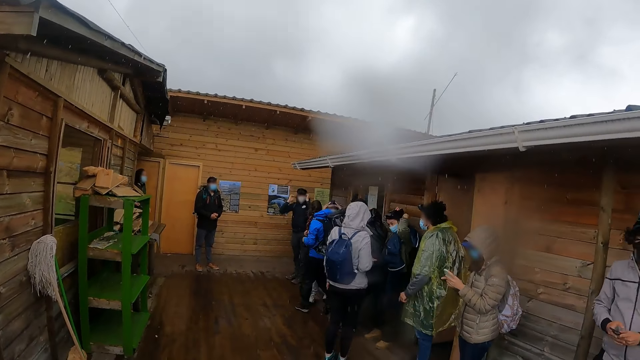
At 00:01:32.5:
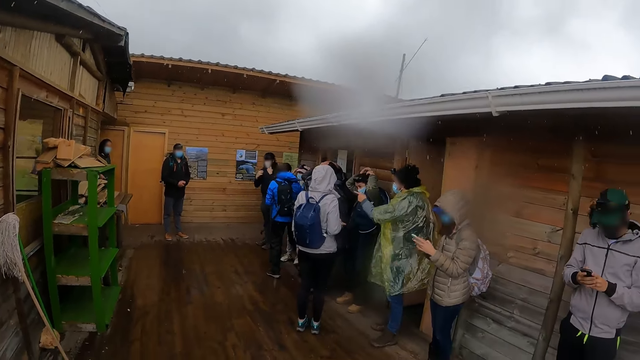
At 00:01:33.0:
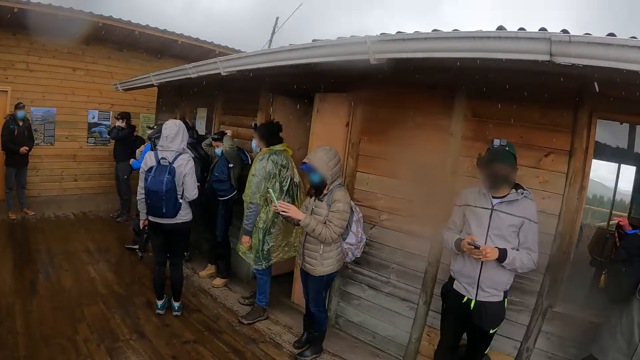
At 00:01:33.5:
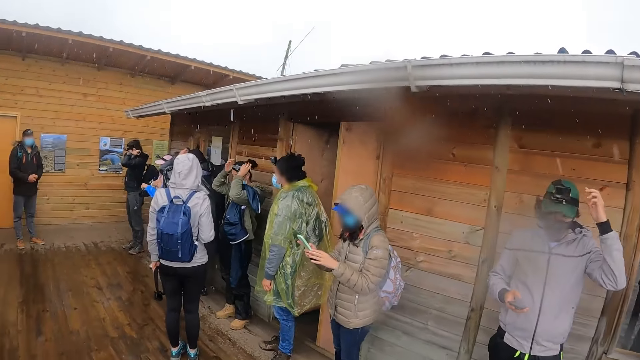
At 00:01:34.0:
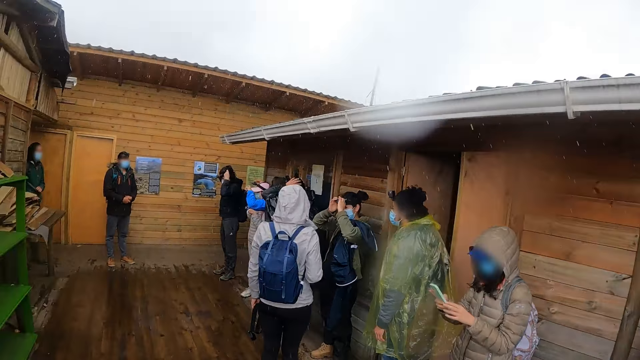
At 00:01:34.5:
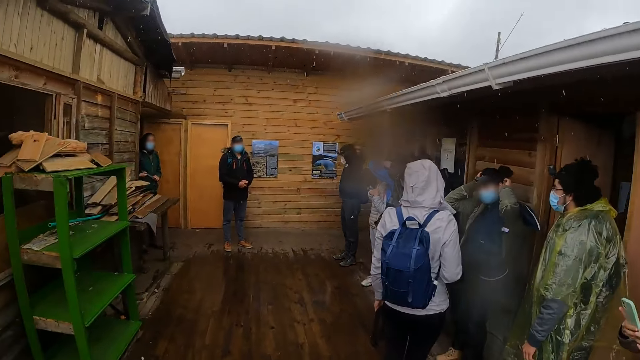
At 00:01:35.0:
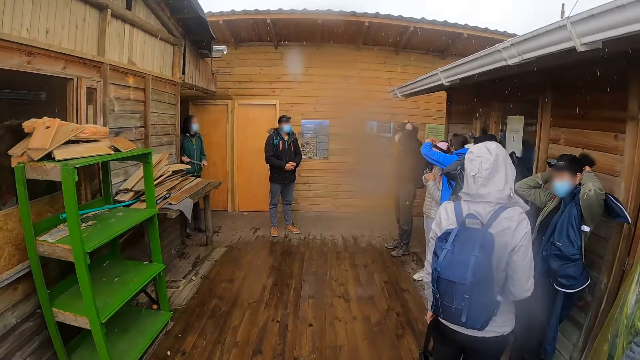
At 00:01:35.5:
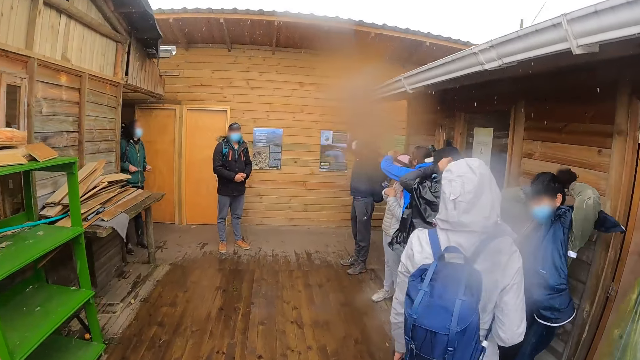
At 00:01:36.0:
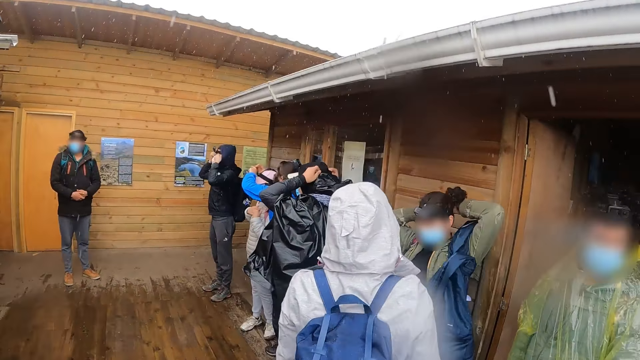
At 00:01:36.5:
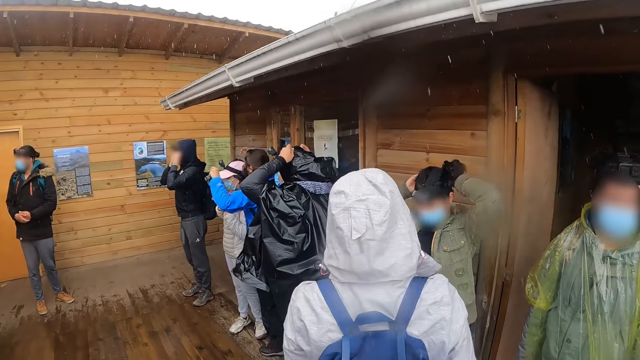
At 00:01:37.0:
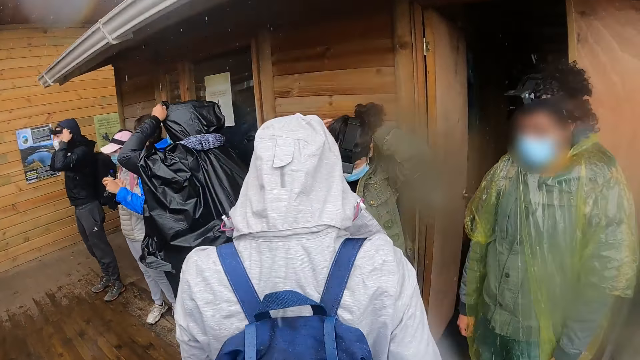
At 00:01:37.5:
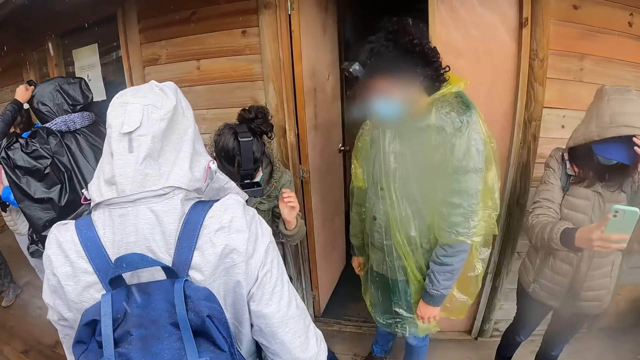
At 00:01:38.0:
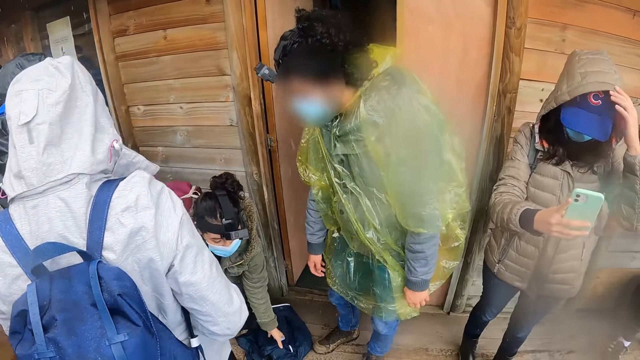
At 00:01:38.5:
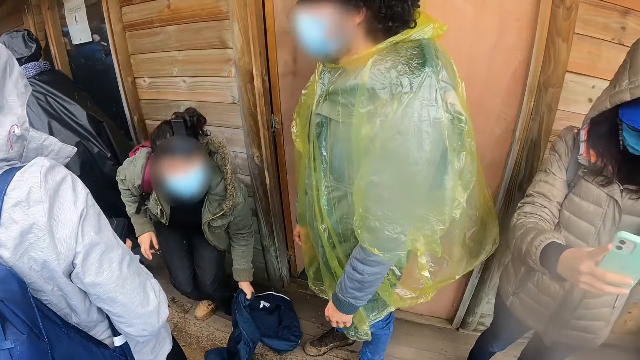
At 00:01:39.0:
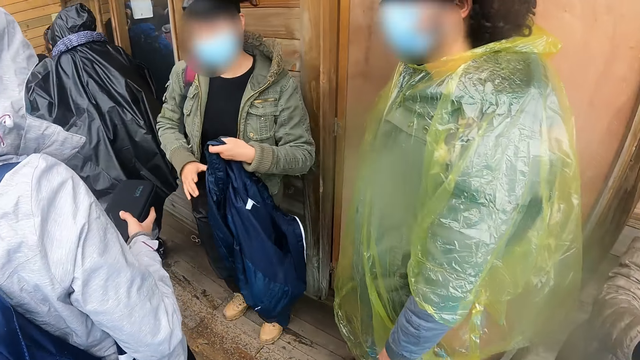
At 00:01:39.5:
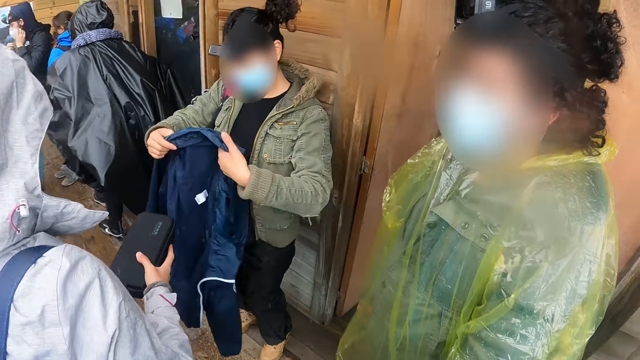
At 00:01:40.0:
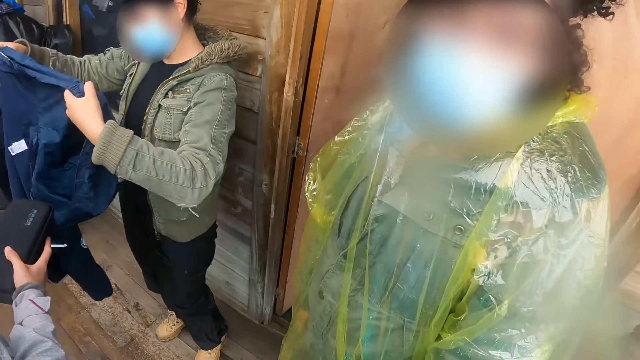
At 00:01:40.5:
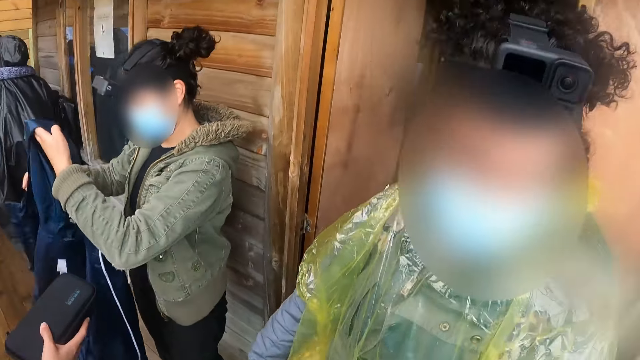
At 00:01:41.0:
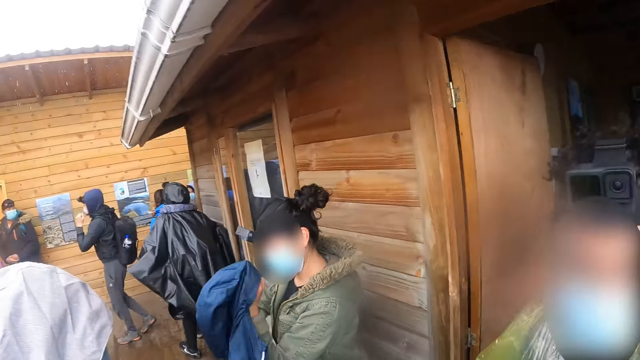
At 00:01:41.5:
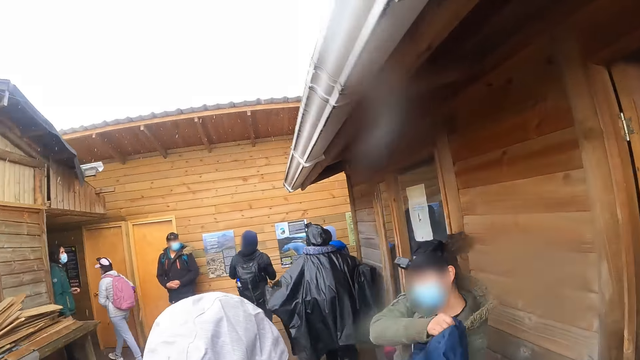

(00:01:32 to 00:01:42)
The woman adjusts a camera with her hands. She picks up a jacket on the floor with her left hand.

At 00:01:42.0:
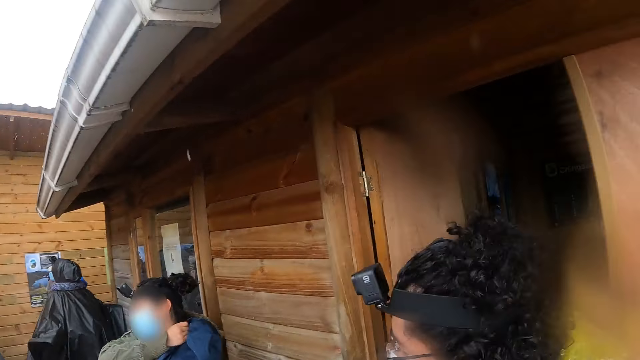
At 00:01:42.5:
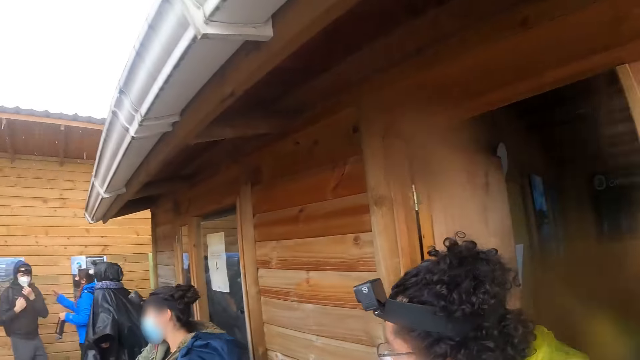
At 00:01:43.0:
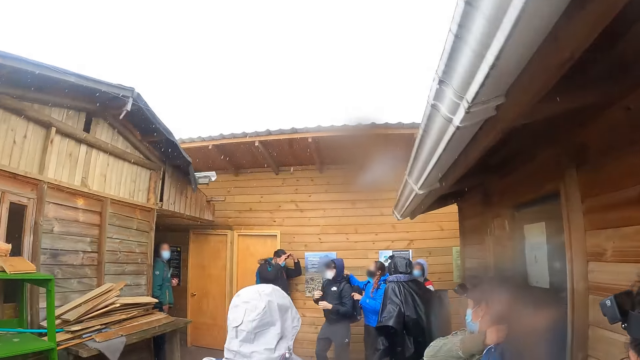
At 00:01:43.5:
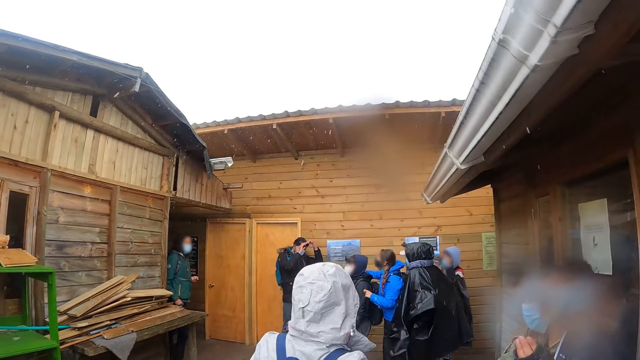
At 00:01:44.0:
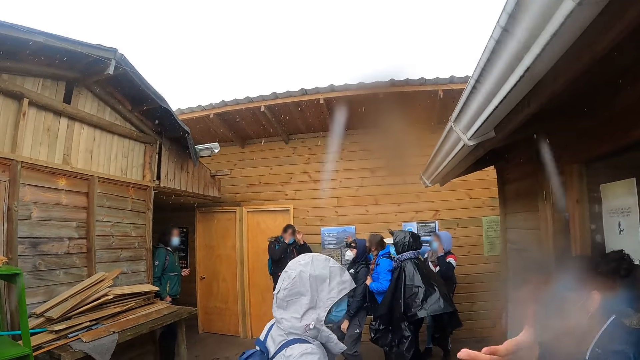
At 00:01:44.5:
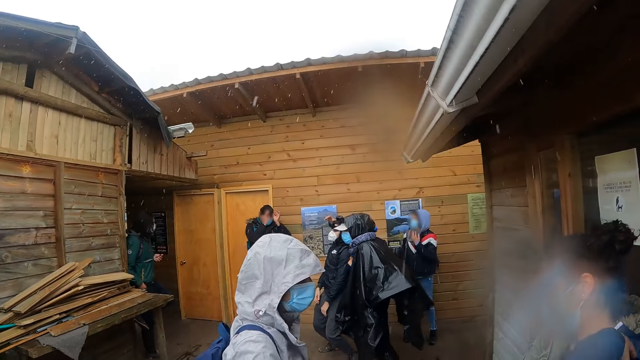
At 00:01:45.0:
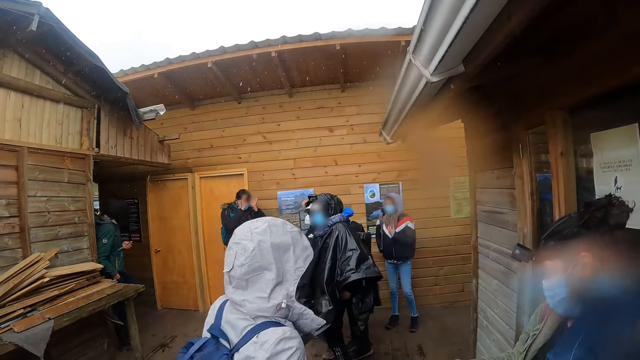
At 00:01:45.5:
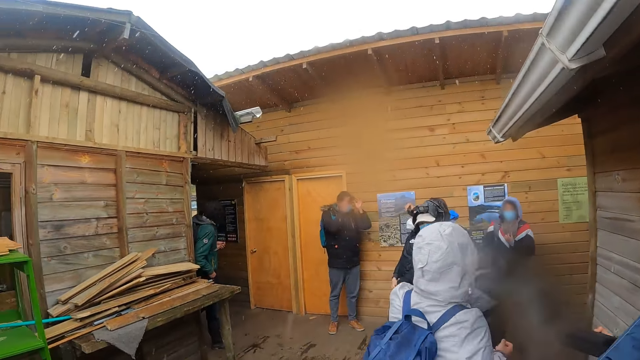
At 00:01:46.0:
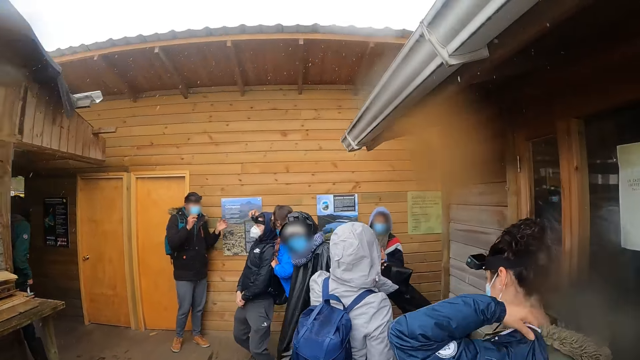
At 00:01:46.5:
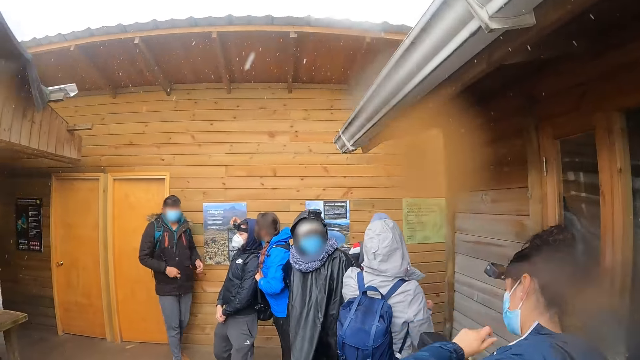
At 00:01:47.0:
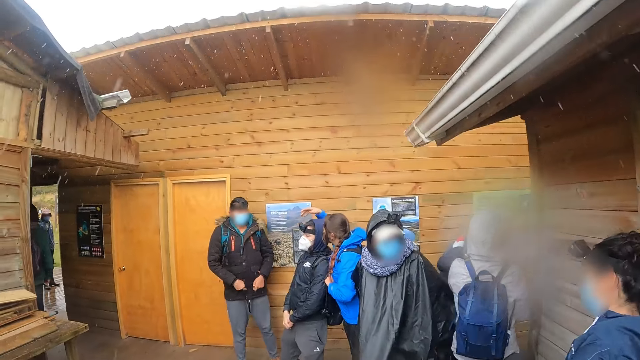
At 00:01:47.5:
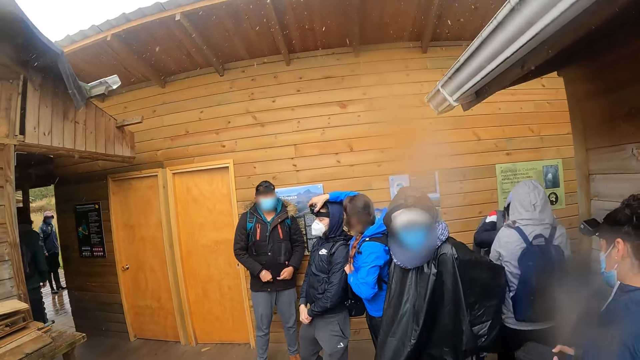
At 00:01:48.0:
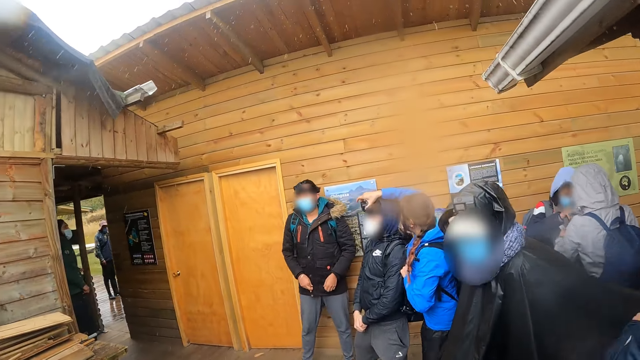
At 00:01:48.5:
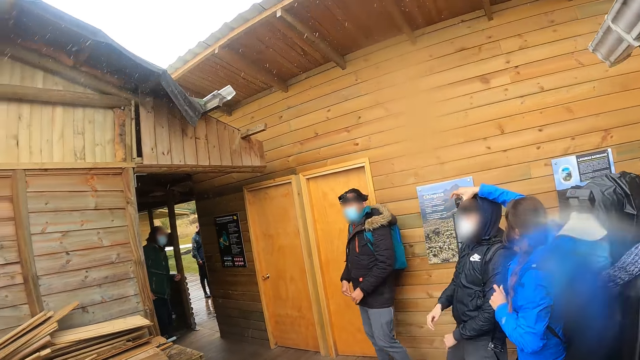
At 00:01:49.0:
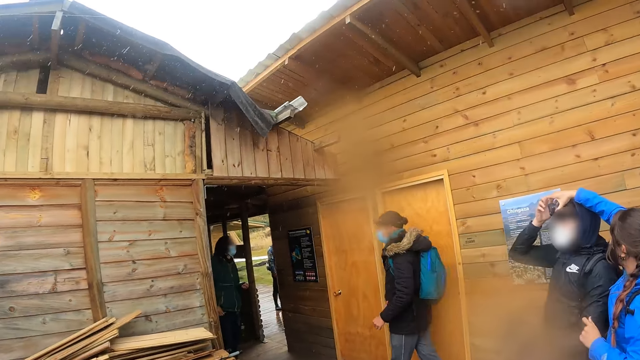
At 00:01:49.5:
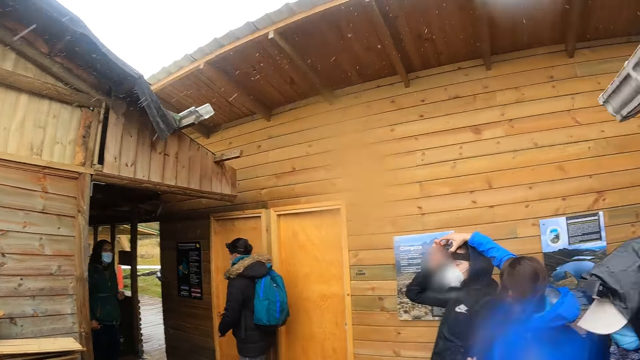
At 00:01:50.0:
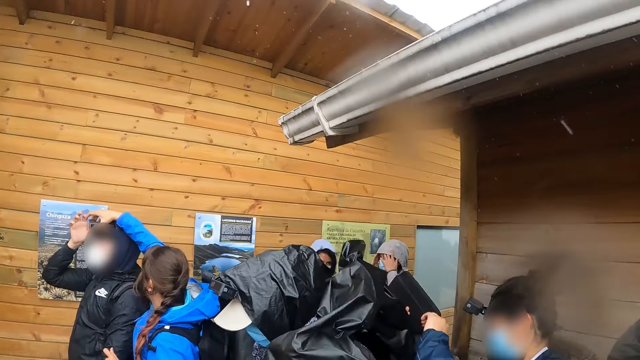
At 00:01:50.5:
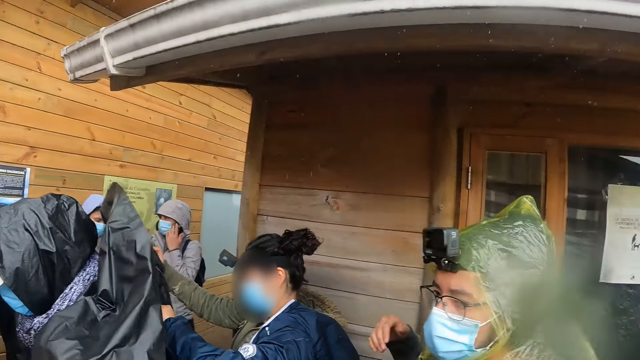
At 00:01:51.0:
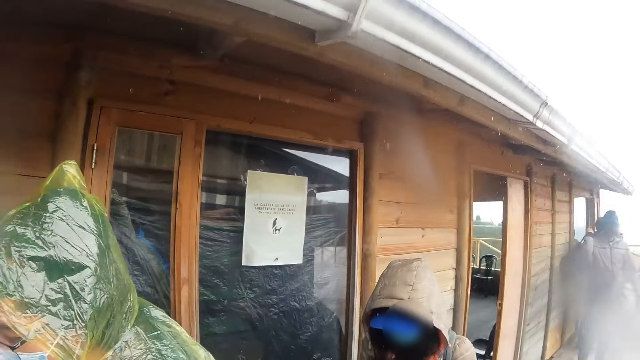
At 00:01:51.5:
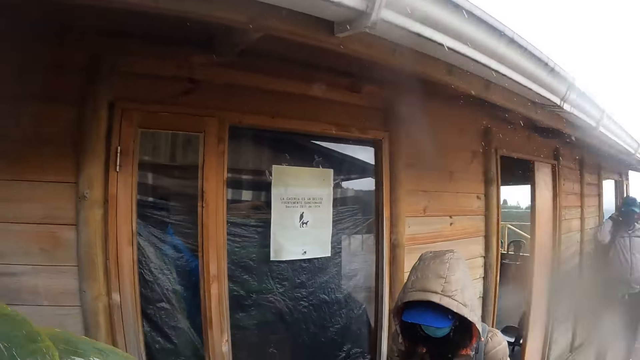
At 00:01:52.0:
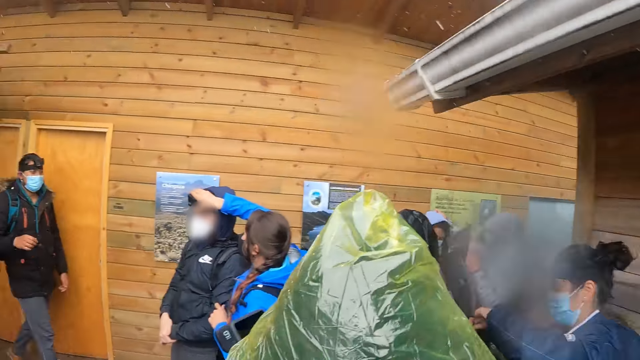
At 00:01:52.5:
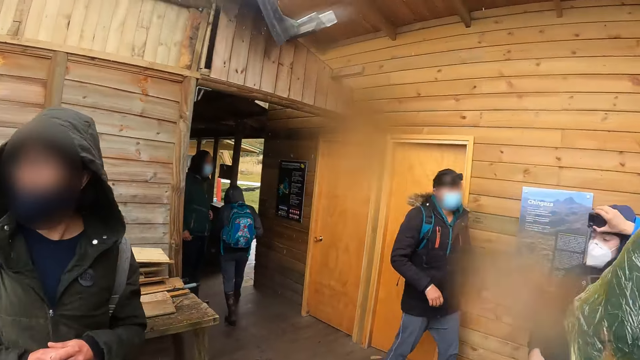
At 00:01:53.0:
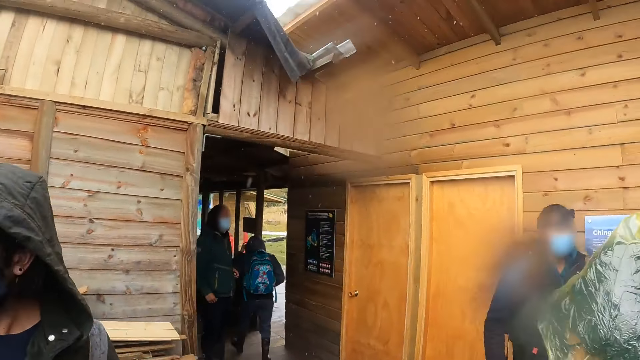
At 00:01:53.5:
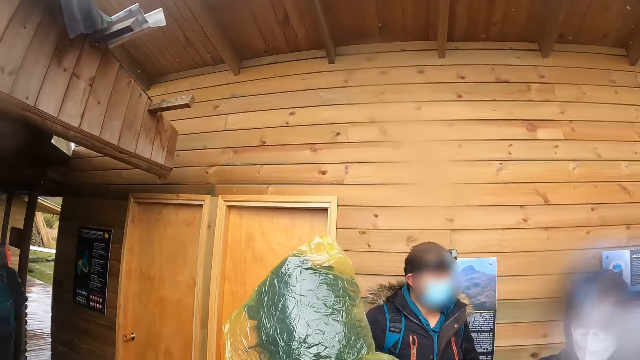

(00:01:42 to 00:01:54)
The woman wears the jacket. Another woman adjusts the camera of the man with her right hand.
